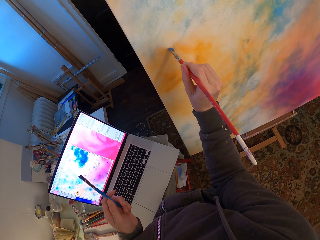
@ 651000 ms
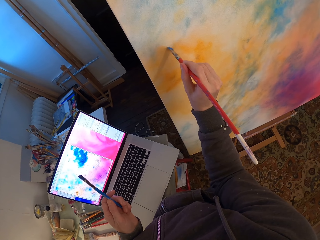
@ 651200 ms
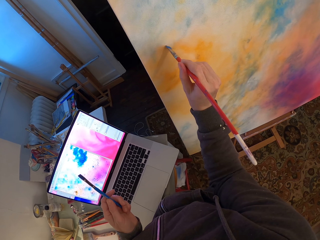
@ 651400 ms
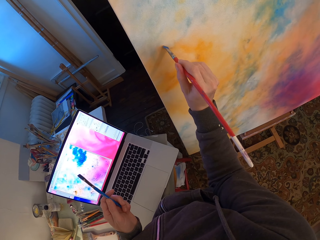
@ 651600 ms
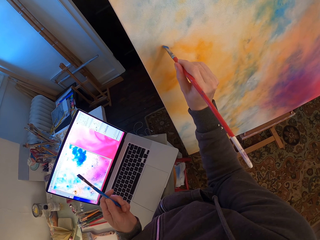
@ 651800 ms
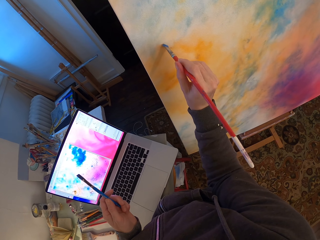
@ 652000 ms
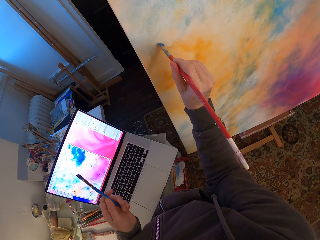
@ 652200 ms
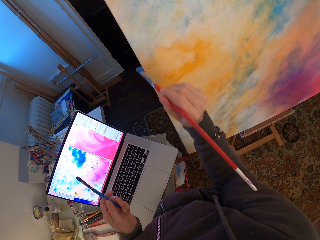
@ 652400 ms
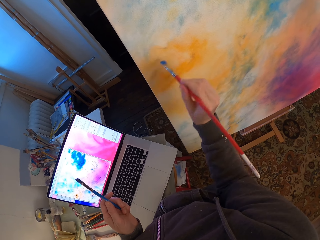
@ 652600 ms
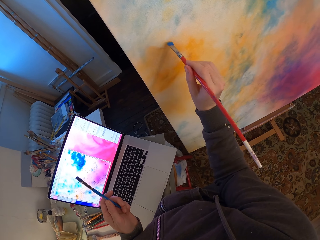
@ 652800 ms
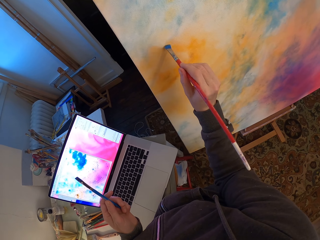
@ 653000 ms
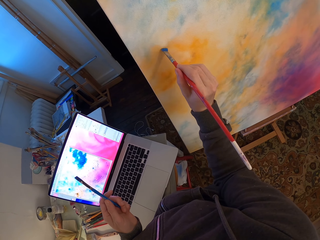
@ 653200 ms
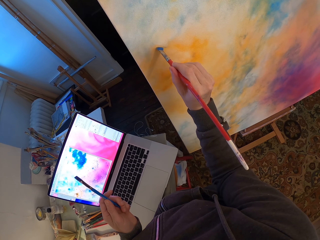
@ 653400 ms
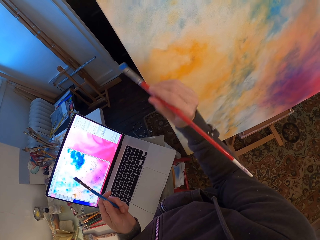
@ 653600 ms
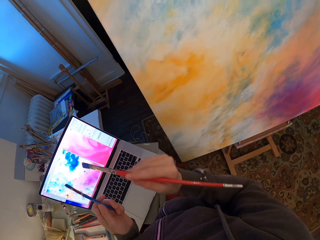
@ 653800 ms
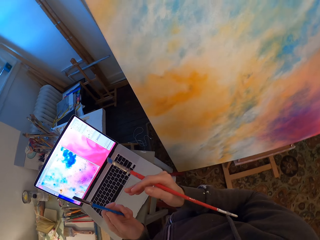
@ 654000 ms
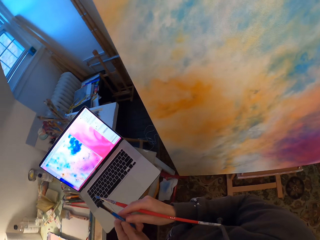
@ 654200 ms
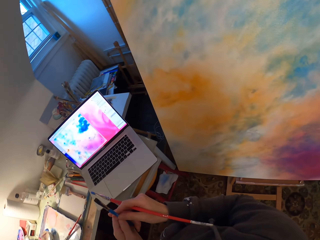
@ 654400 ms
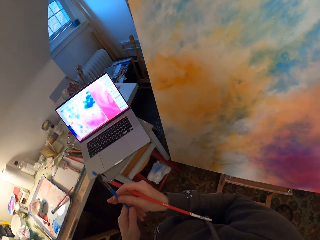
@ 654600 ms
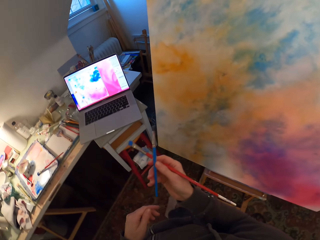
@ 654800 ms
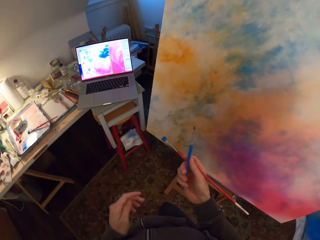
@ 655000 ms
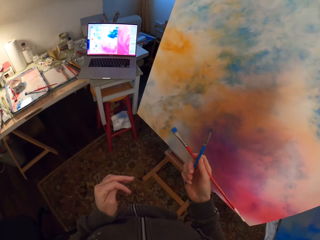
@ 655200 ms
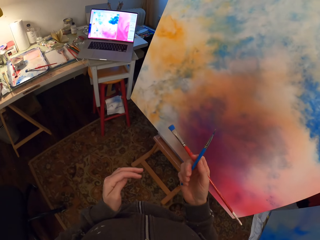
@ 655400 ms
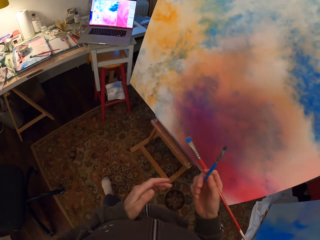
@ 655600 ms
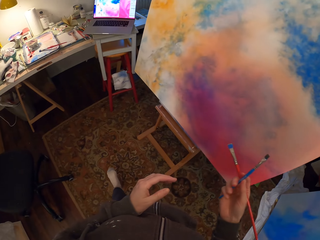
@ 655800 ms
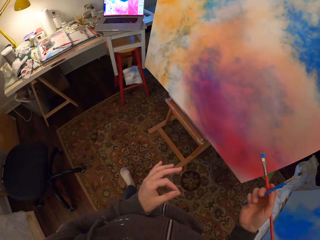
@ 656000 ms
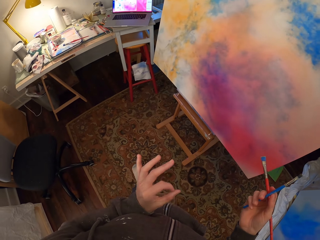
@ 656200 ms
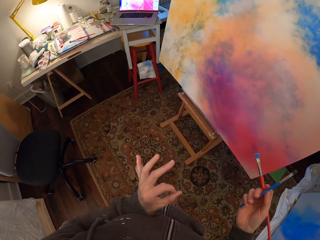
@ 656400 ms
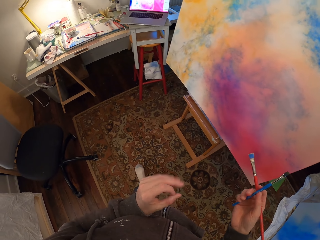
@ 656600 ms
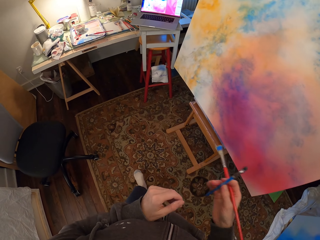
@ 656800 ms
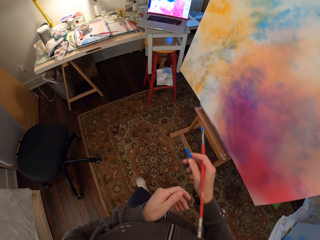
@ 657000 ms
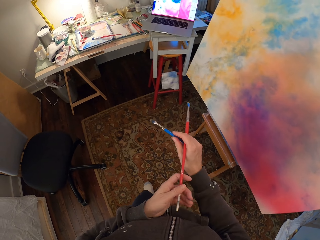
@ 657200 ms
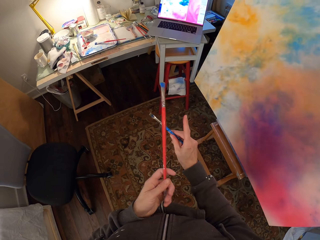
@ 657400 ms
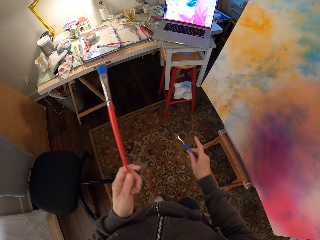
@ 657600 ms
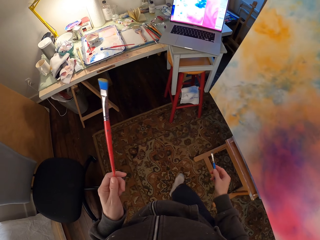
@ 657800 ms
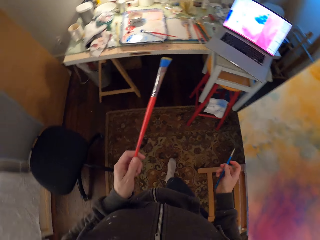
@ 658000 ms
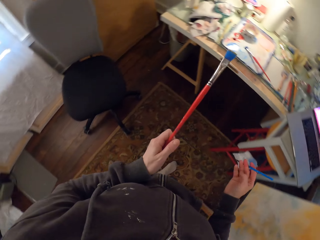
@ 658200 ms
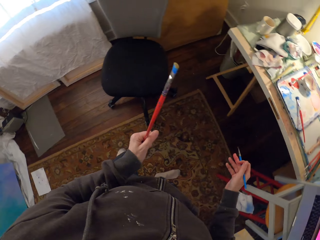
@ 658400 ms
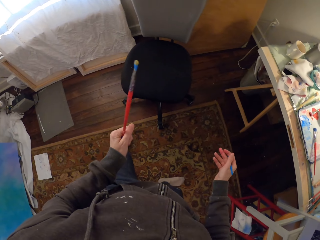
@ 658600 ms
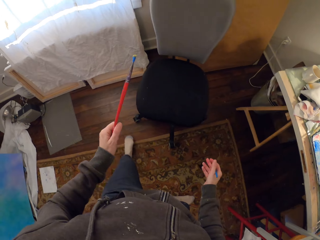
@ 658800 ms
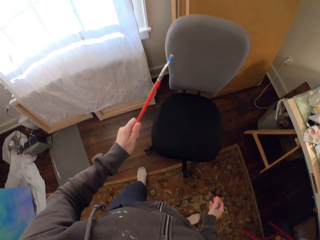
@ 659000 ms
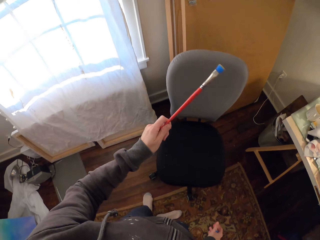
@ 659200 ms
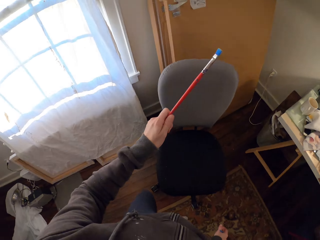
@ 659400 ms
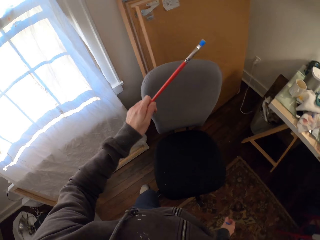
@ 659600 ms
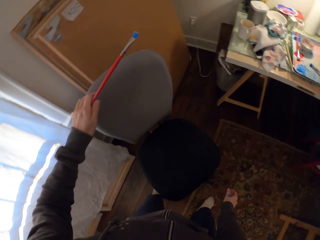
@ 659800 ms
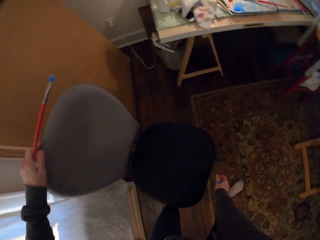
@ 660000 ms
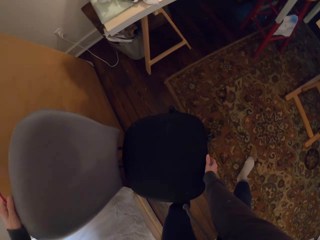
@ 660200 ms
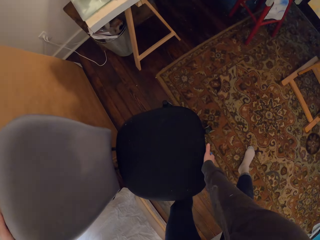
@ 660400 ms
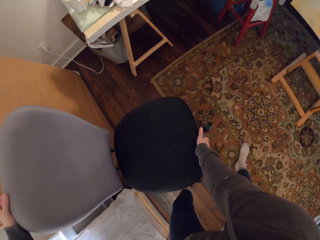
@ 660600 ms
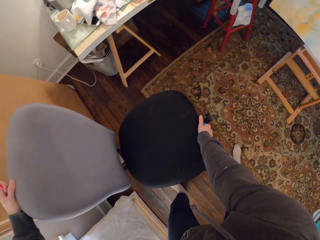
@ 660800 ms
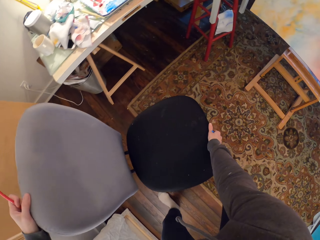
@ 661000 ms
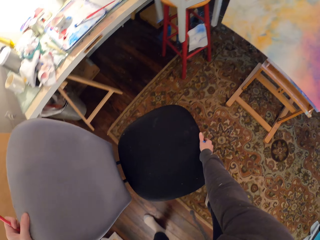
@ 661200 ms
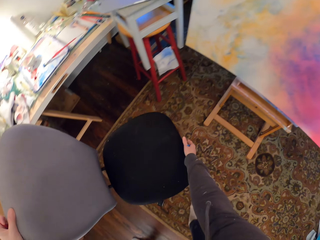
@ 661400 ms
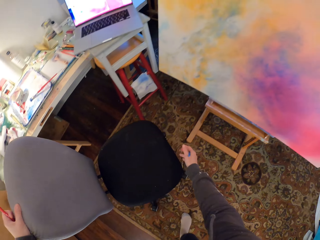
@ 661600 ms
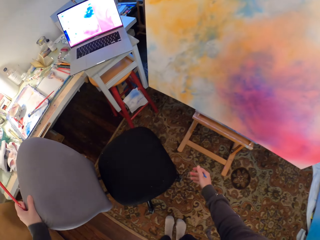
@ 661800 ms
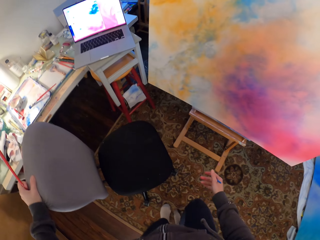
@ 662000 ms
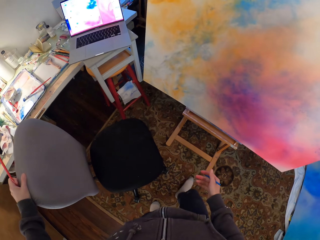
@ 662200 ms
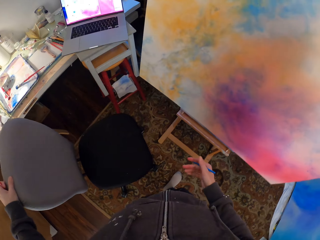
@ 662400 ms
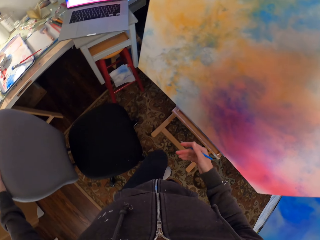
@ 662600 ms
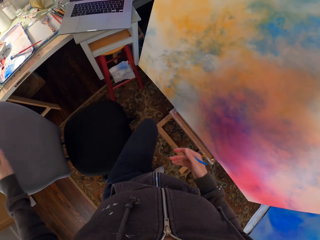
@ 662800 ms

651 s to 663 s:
The camera wearer looks around a room. They look at the paint. They walk around the room. They move towards the chair. They move the chair on the floor.

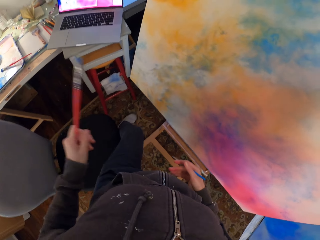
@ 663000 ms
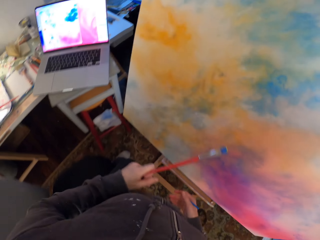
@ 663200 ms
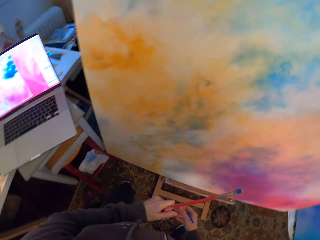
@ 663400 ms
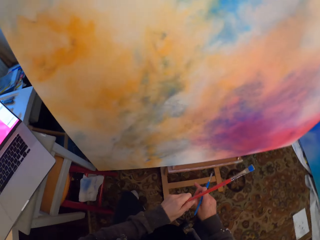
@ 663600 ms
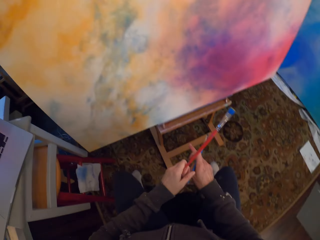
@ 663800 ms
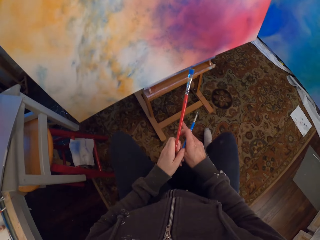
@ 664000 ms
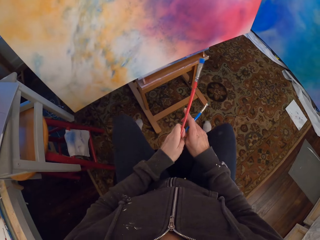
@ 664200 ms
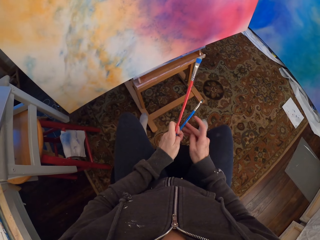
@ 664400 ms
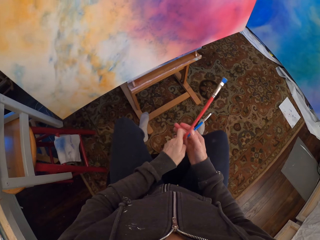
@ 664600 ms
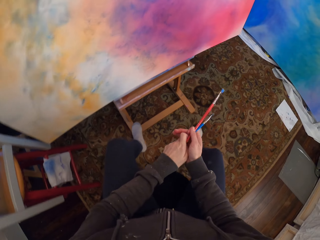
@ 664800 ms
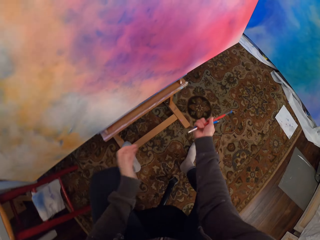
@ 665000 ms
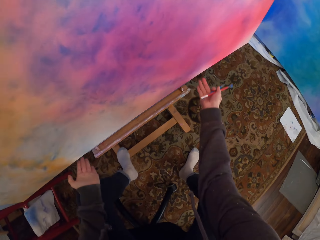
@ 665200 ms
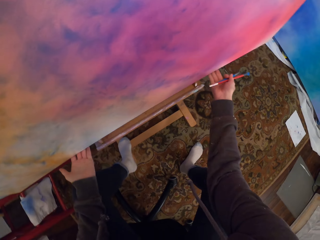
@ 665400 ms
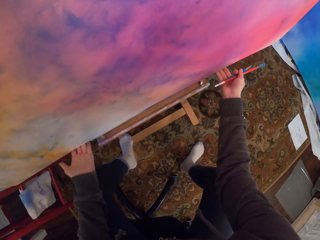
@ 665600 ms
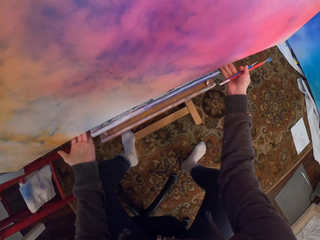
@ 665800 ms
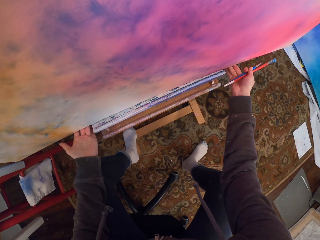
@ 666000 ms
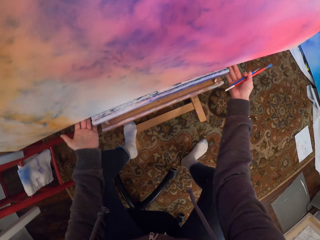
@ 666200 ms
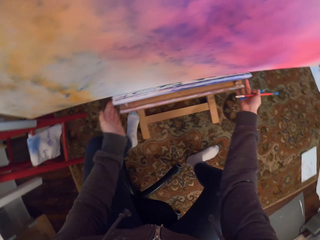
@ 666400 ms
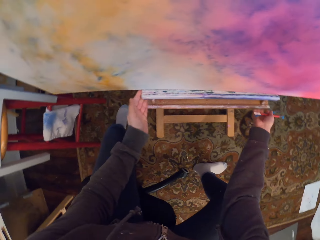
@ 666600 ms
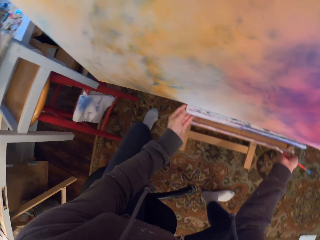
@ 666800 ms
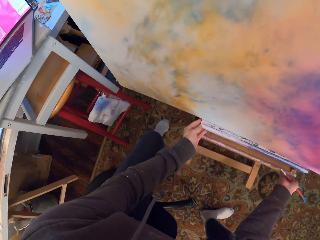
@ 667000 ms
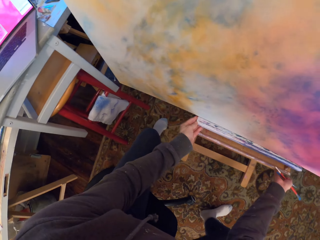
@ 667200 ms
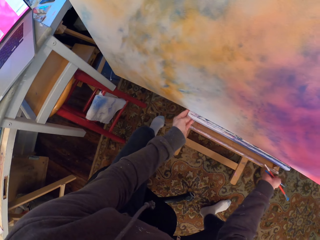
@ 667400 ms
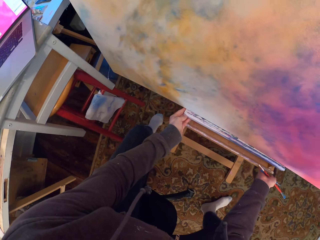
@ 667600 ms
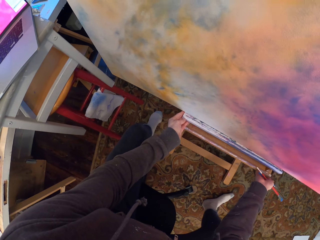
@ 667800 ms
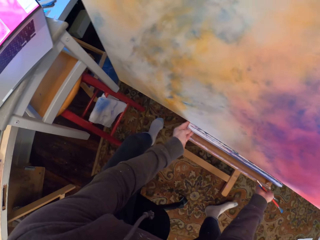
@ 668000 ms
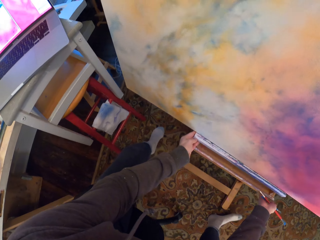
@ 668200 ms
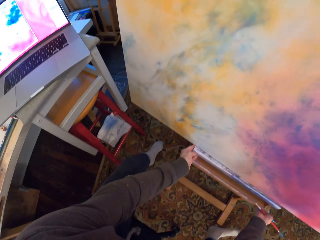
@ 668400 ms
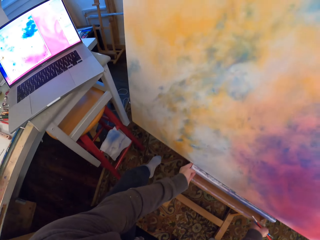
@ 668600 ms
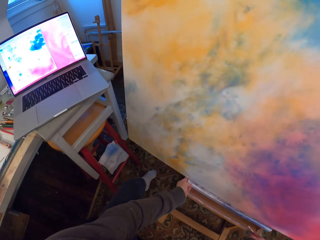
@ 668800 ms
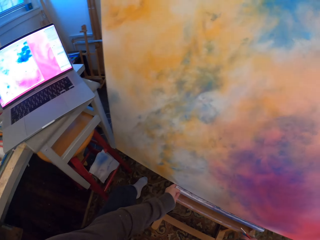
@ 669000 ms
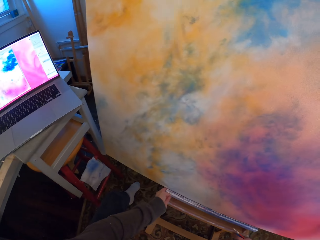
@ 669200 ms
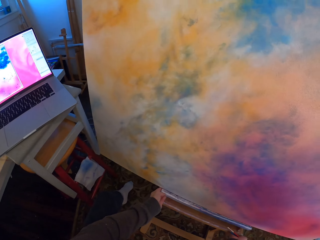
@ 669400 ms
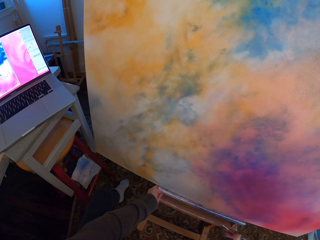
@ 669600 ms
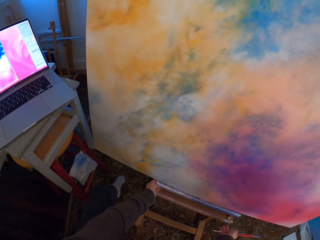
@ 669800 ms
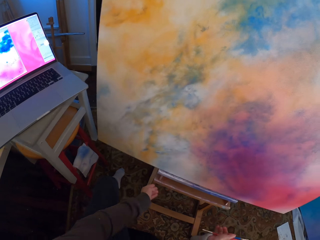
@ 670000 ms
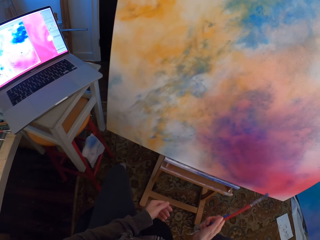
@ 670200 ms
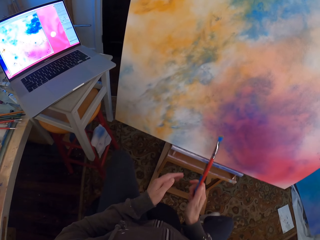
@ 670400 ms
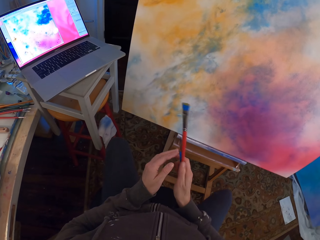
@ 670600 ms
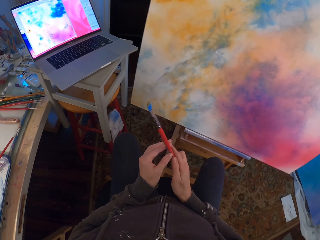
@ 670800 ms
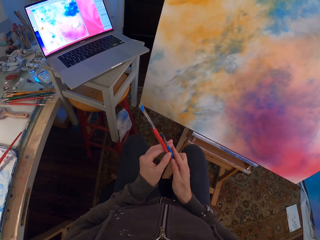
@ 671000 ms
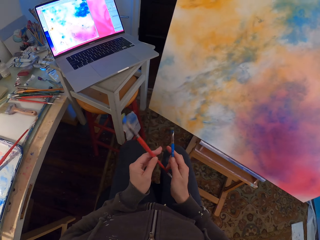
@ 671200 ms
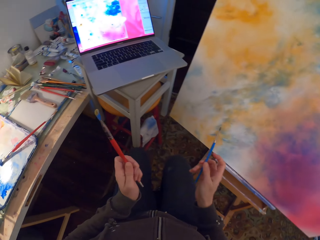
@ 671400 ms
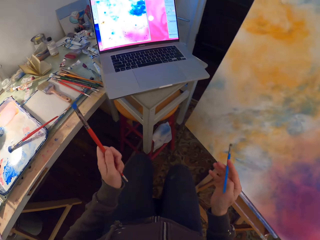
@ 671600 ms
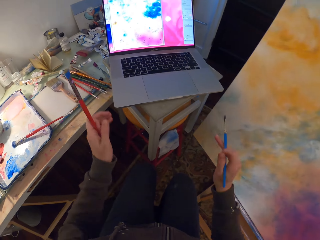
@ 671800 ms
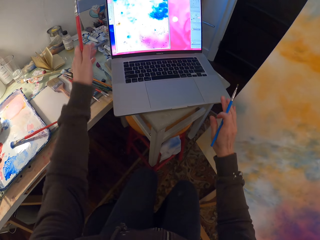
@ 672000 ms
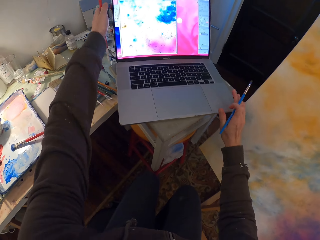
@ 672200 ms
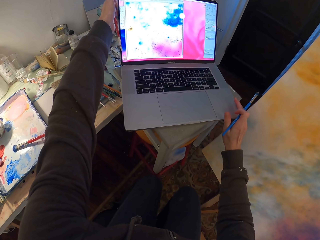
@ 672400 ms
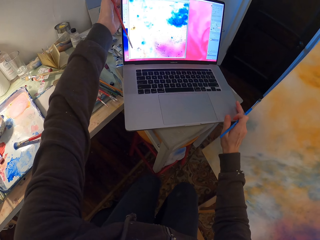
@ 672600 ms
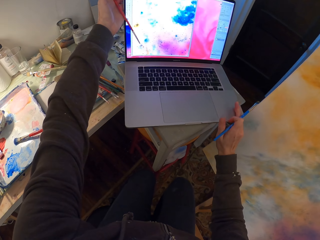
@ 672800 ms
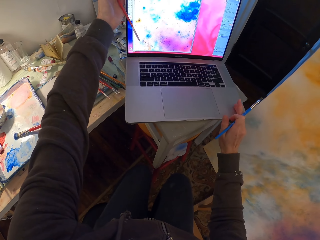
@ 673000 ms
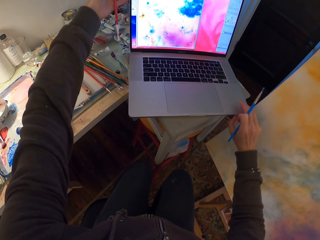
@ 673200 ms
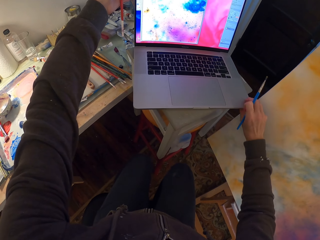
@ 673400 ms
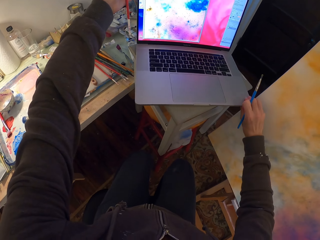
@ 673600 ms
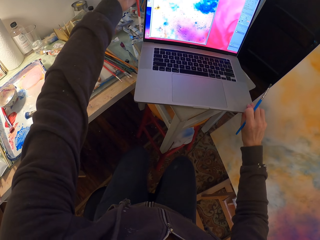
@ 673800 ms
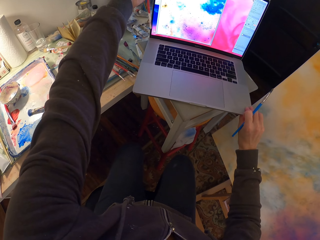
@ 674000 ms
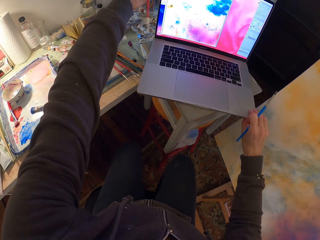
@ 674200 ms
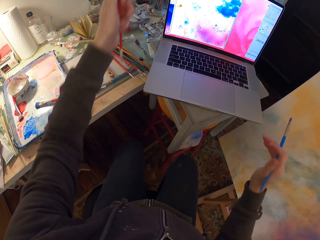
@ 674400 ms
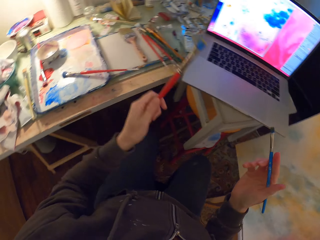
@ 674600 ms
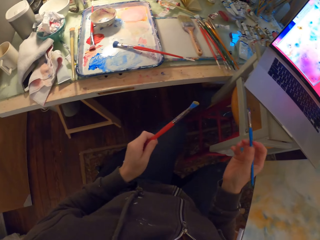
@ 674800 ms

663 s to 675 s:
The camera wearer sits on a chair. They adjust a canvas on the floor. They look around a room. They adjust a laptop on a table.
